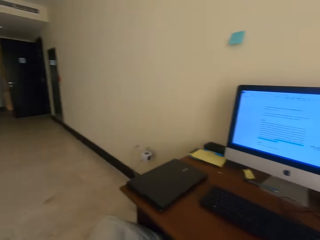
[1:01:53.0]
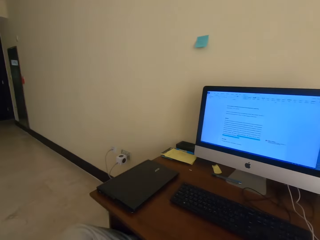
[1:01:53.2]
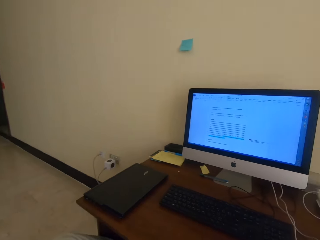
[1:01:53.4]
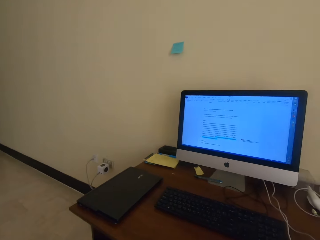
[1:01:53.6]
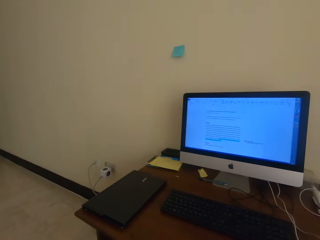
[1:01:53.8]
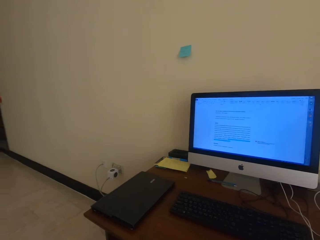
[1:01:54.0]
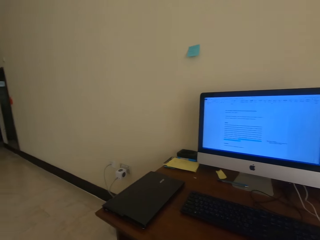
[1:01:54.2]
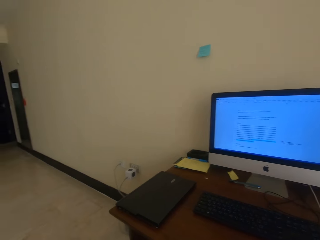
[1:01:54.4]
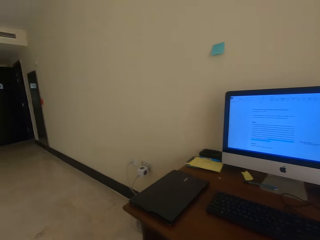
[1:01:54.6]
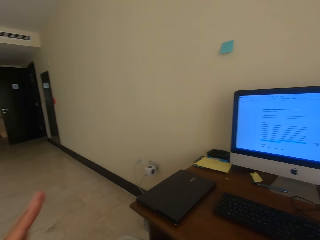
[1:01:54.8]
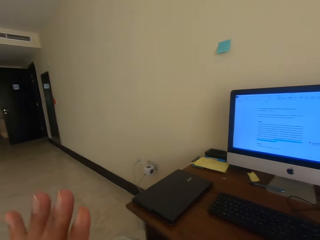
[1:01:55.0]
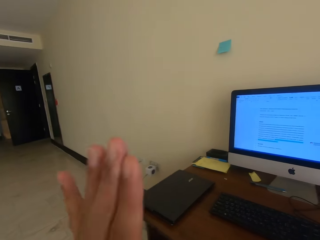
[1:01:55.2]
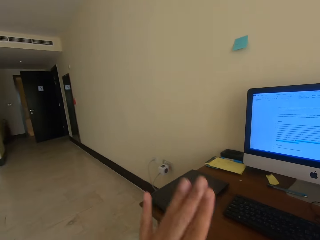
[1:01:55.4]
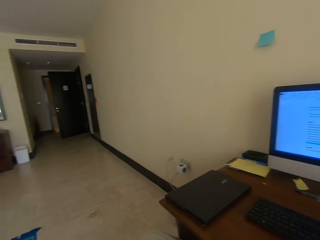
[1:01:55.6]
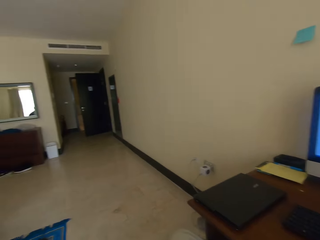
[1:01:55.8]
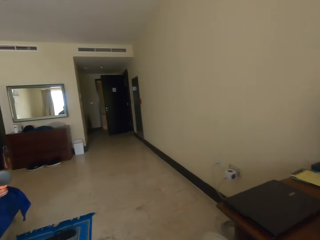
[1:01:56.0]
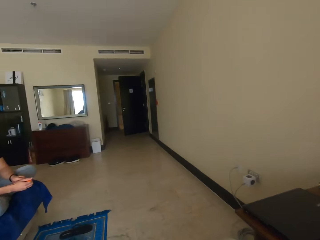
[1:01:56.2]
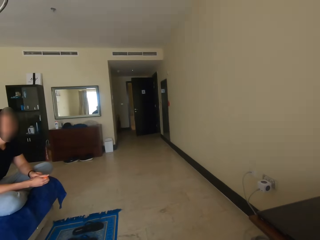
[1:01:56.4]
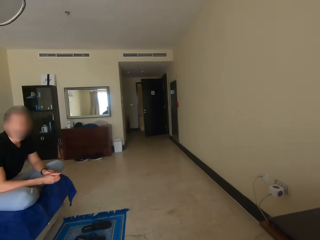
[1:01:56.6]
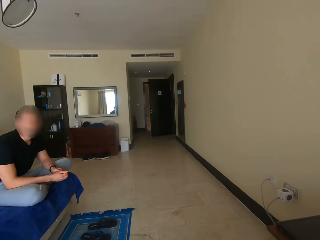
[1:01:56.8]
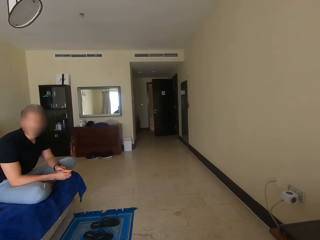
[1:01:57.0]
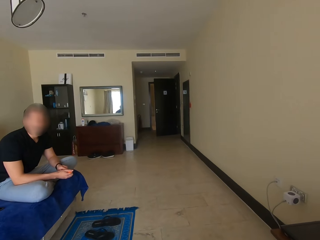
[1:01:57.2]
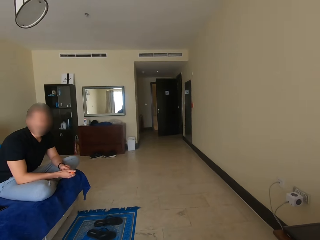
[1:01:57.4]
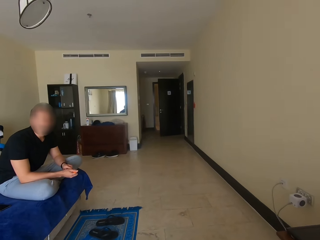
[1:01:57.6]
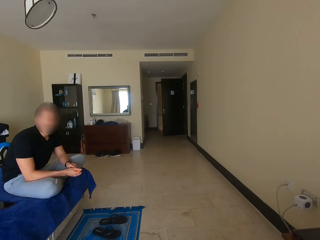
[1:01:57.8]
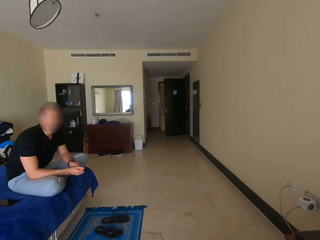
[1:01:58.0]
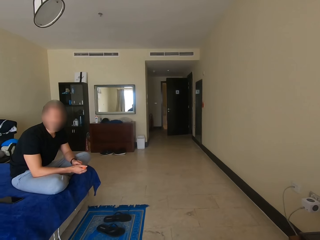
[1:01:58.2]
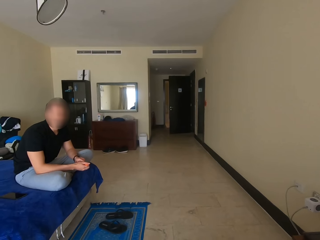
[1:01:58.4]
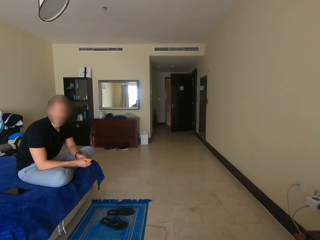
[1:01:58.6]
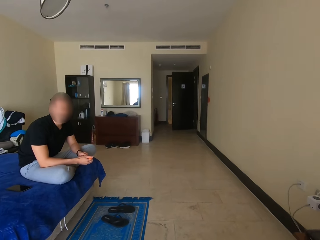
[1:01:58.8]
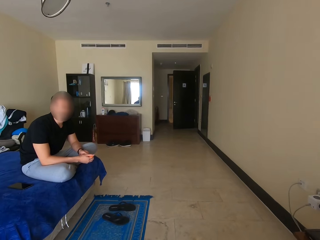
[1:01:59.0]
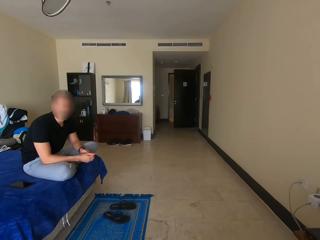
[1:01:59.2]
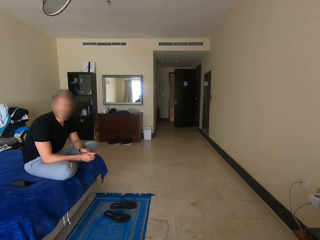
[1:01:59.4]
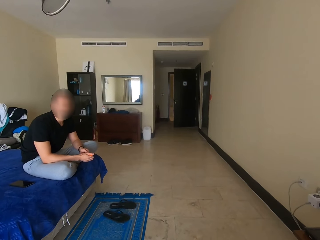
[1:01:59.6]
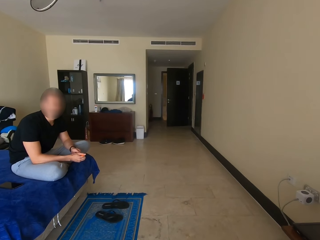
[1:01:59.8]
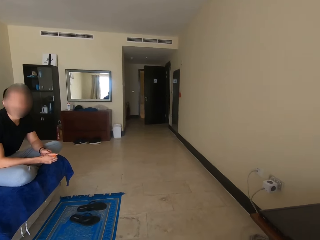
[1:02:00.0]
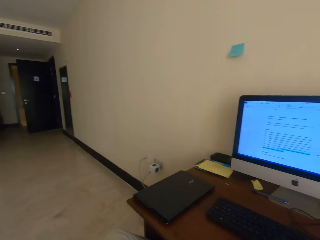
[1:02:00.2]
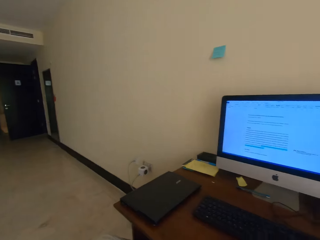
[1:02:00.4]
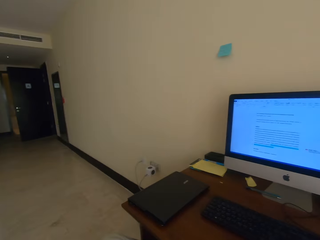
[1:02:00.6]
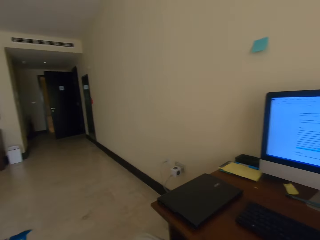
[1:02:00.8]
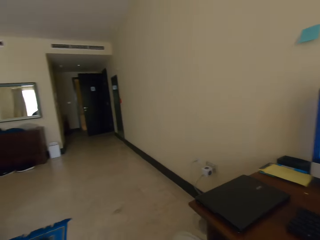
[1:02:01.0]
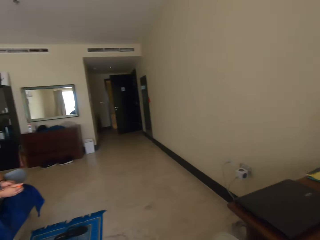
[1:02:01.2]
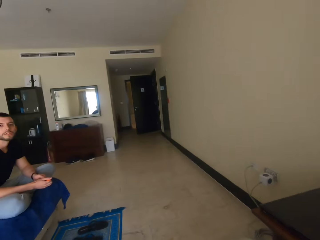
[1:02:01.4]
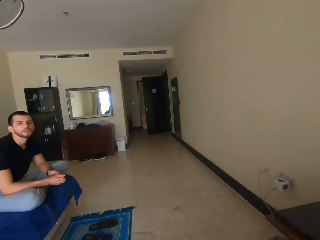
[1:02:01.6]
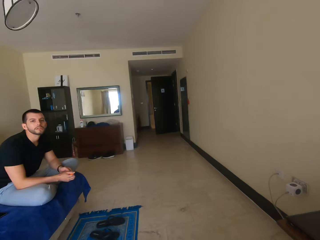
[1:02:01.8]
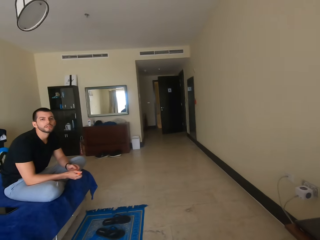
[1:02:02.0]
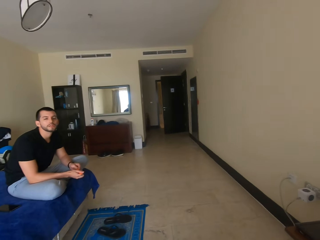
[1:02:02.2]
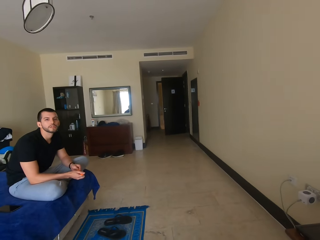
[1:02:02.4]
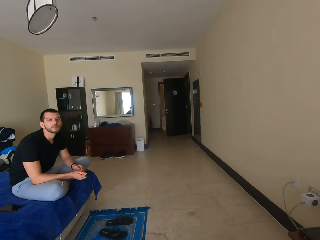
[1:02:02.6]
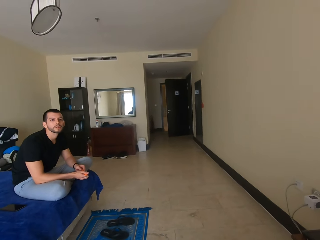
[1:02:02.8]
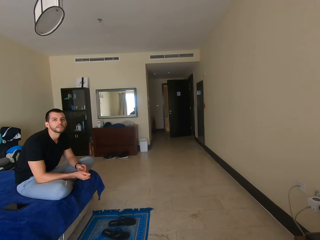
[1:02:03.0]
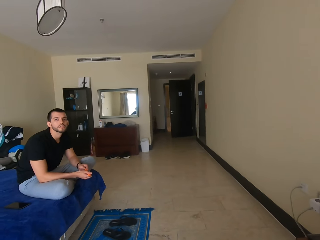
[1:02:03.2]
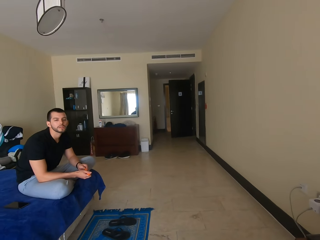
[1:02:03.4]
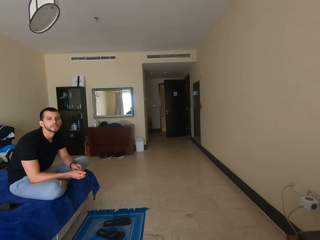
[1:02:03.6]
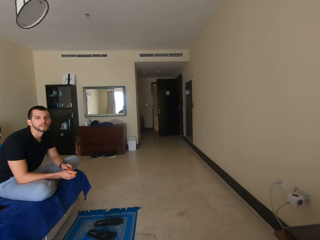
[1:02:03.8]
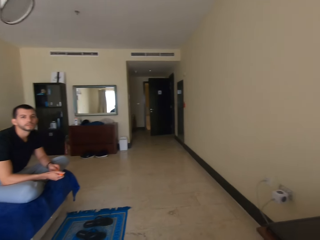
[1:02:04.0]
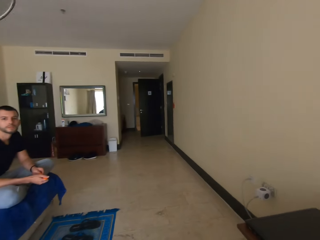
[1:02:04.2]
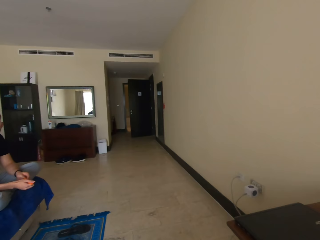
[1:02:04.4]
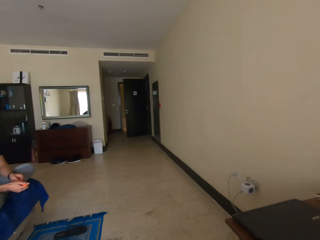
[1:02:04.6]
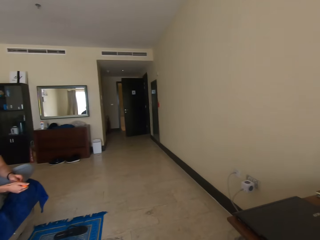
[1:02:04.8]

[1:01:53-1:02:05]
The camera wearer scrolls on the desktop with the mouse. They talk to a man.

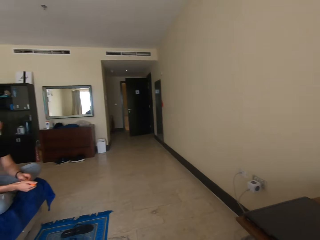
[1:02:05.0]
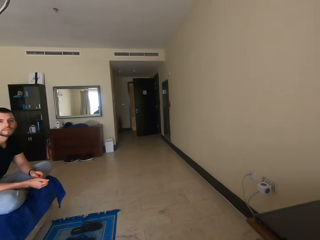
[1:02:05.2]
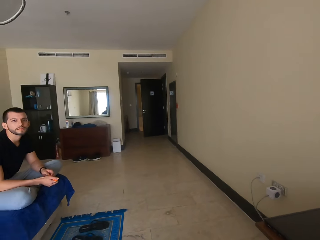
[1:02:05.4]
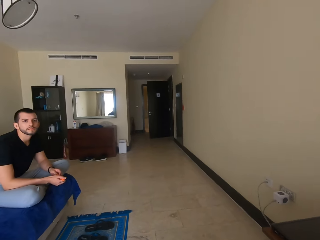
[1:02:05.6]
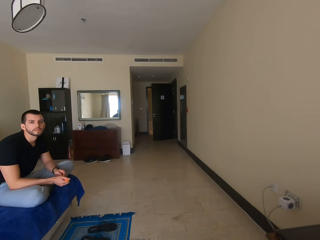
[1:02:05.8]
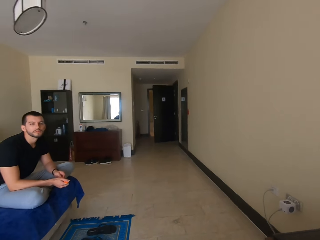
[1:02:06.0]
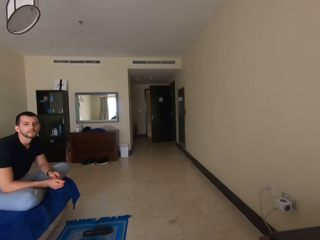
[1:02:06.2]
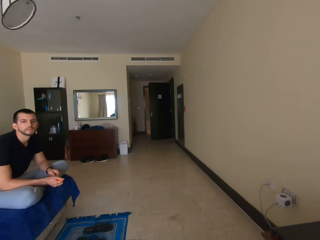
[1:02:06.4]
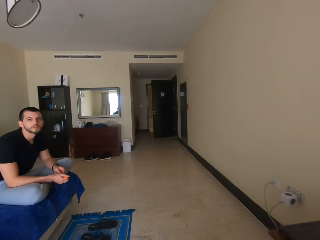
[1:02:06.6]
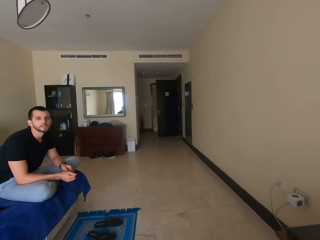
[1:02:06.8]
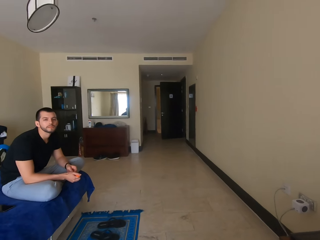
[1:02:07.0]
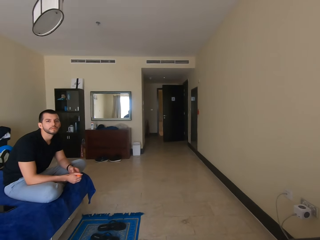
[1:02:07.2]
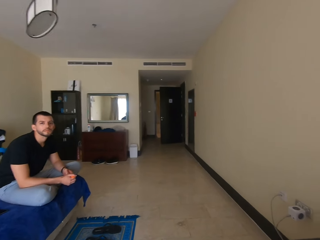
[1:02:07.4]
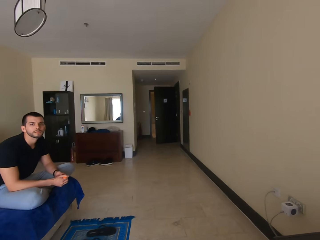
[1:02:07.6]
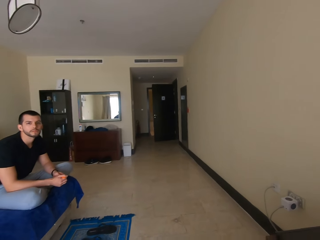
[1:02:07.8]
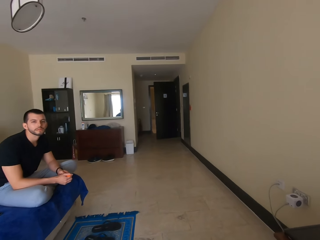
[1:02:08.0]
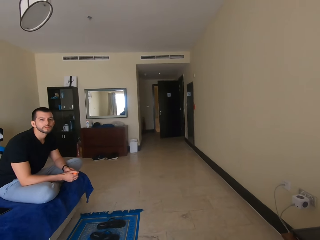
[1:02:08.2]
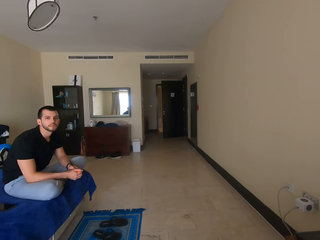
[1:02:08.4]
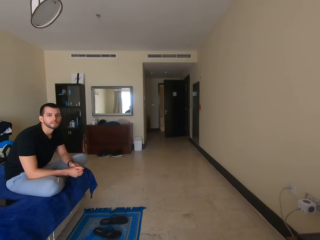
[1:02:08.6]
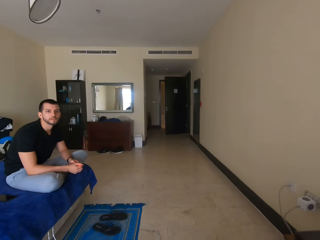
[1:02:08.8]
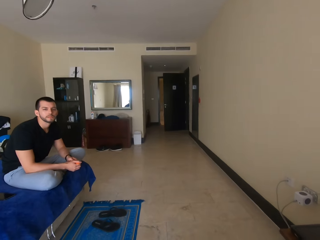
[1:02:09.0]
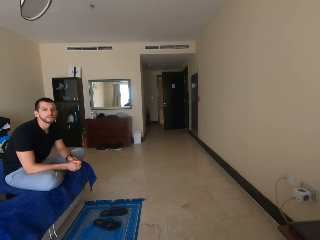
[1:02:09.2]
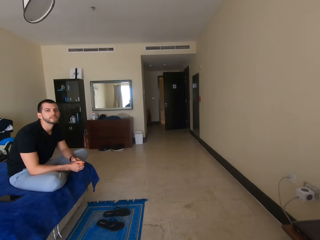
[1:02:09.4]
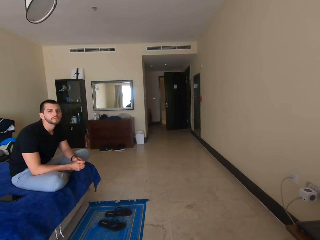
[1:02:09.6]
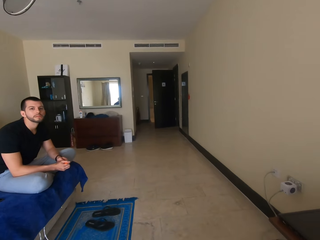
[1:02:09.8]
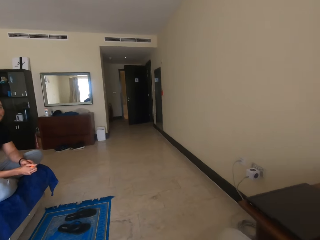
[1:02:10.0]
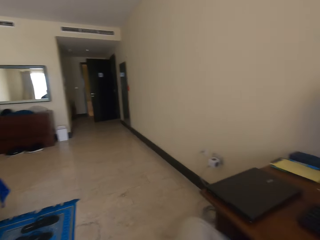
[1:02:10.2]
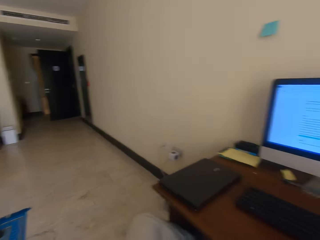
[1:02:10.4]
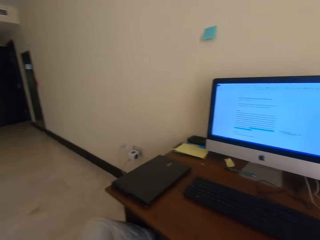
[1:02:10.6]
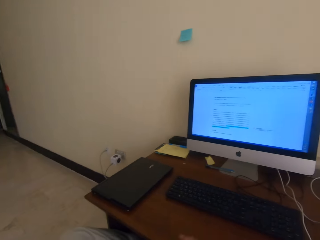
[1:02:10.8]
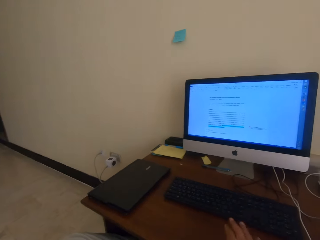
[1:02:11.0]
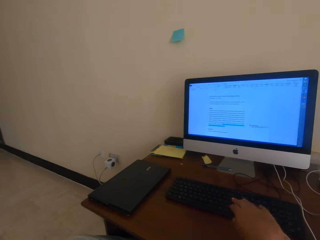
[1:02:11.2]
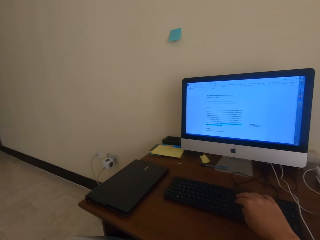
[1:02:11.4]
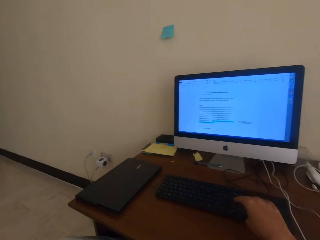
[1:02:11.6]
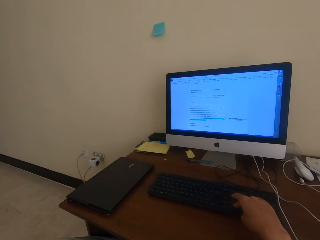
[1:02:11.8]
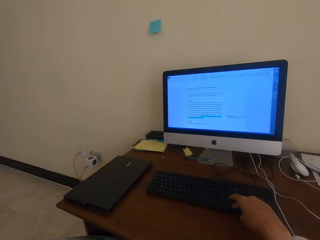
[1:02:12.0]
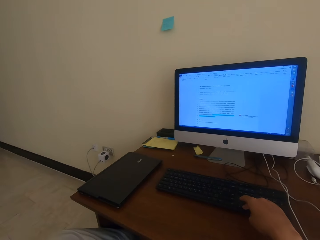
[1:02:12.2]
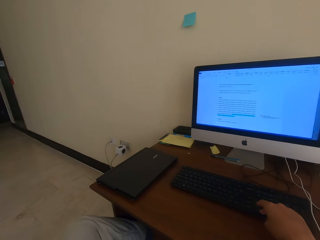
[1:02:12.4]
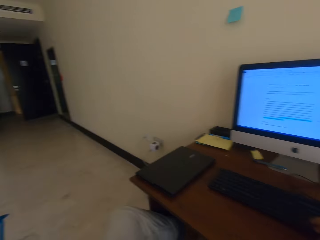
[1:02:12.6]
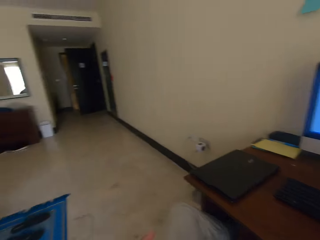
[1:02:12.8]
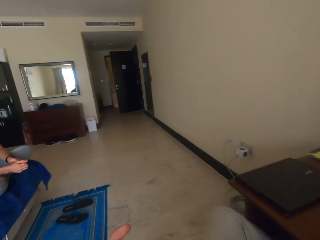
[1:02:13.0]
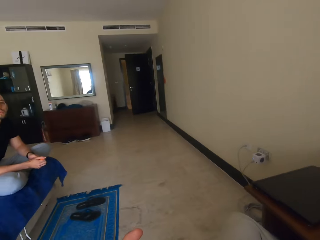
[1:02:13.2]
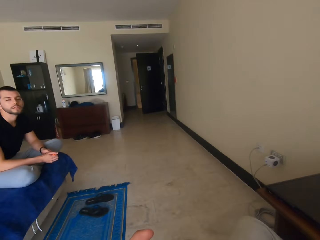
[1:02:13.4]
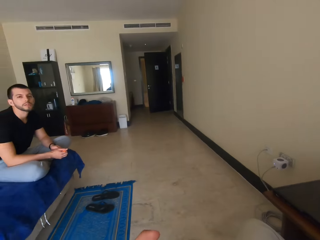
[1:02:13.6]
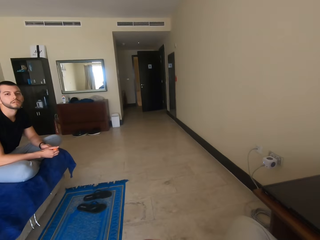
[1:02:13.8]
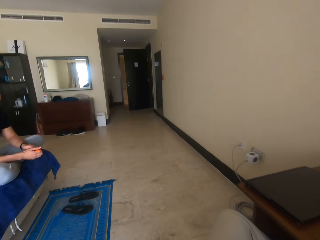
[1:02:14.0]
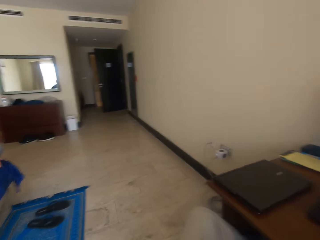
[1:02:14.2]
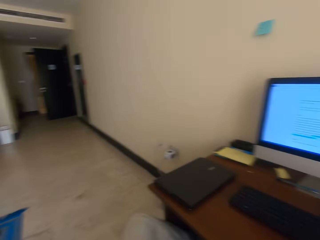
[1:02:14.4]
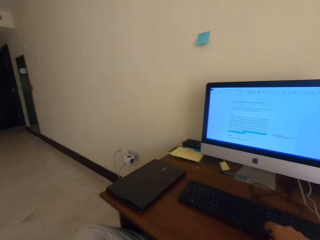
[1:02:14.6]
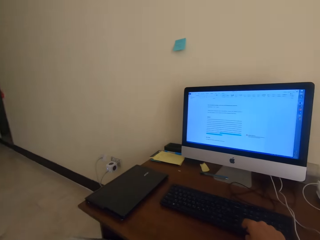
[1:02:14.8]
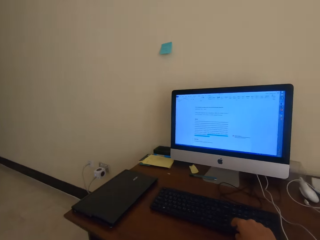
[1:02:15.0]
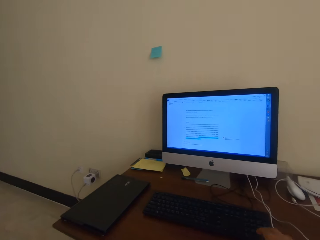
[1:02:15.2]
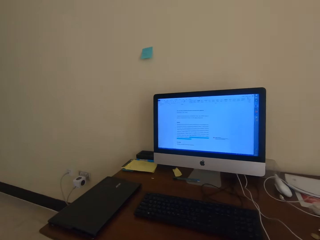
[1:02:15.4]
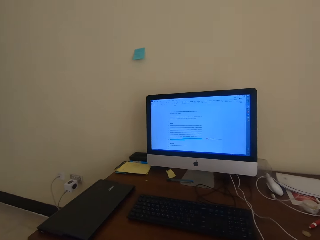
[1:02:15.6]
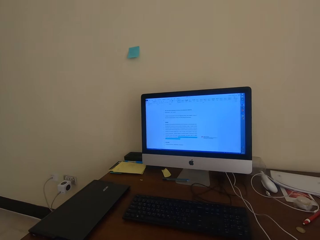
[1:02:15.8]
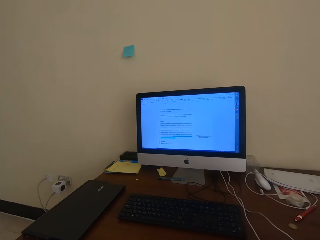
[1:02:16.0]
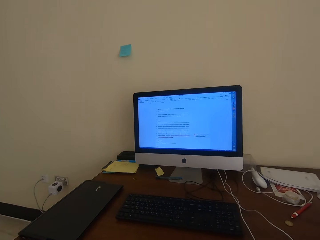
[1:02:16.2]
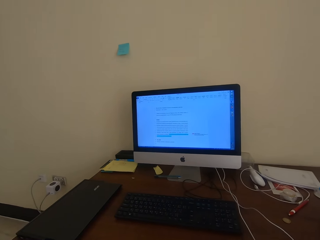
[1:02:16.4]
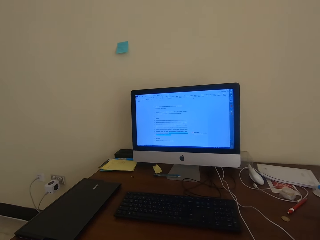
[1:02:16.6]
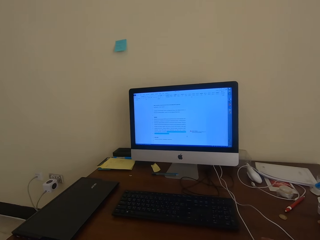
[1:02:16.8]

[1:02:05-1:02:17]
The camera wearer types on the keyboard. They interact with a man.
